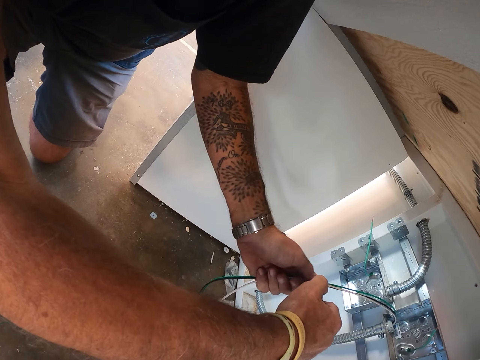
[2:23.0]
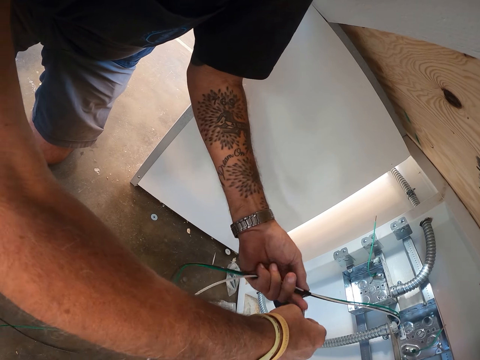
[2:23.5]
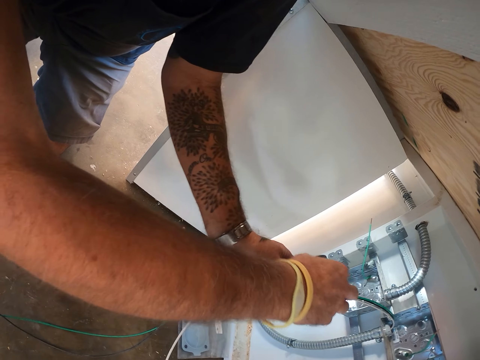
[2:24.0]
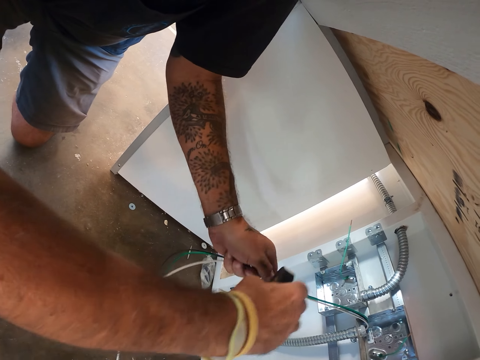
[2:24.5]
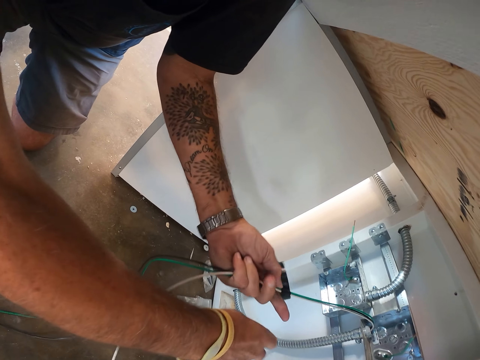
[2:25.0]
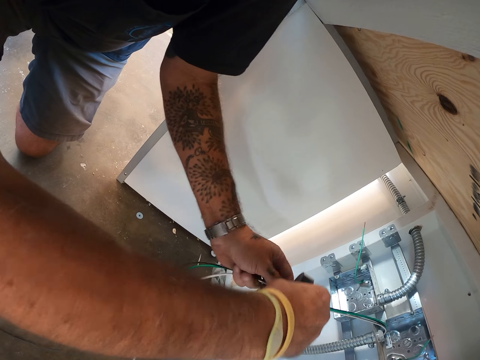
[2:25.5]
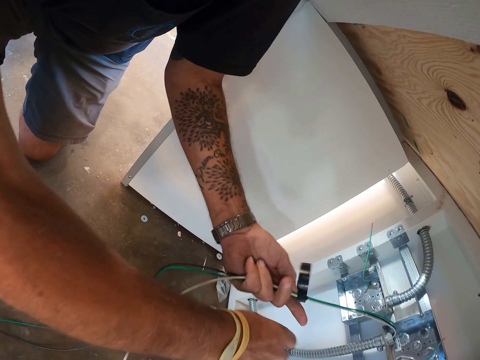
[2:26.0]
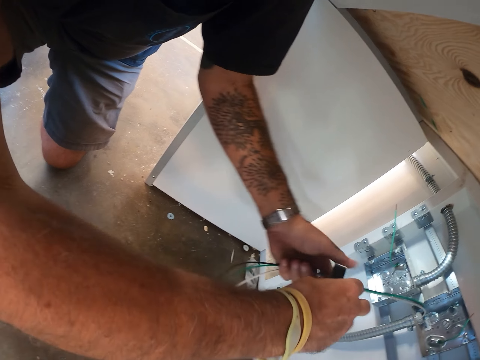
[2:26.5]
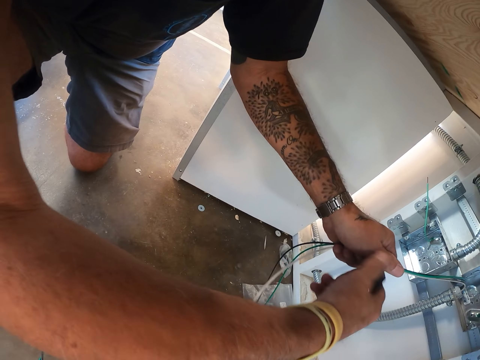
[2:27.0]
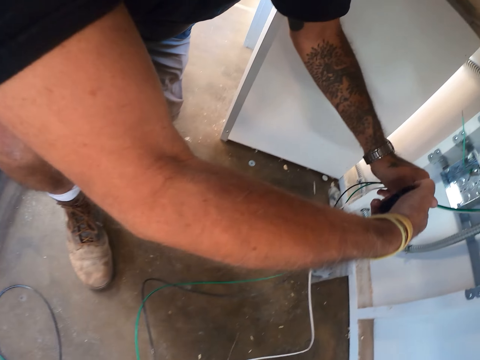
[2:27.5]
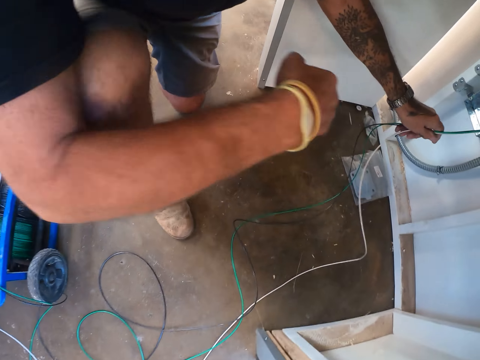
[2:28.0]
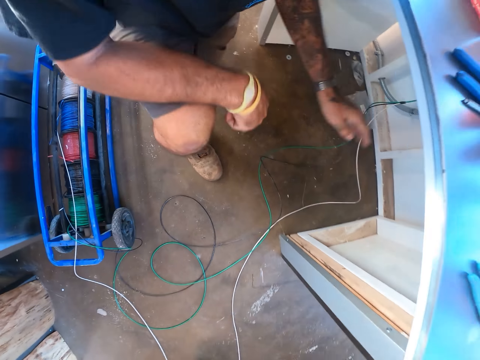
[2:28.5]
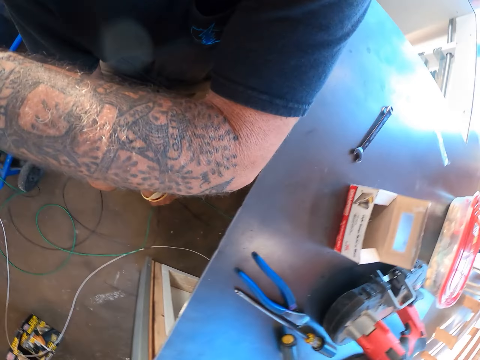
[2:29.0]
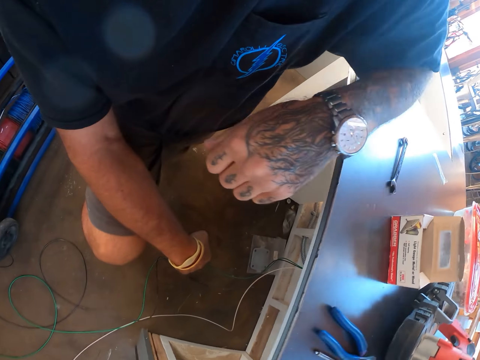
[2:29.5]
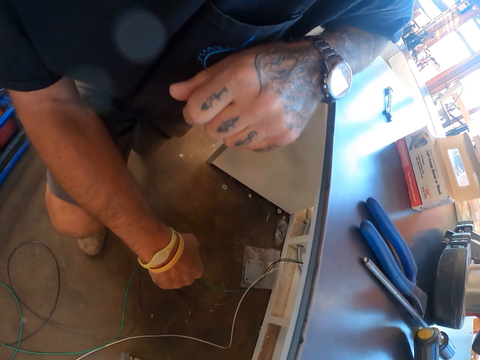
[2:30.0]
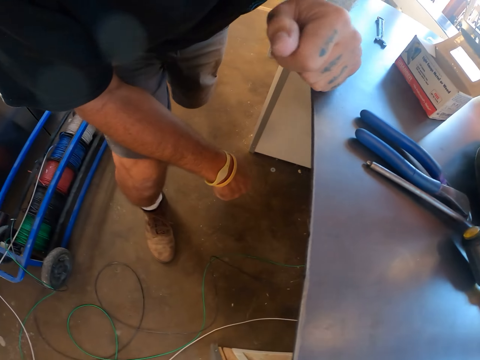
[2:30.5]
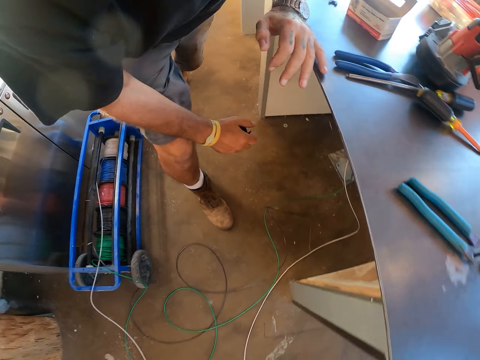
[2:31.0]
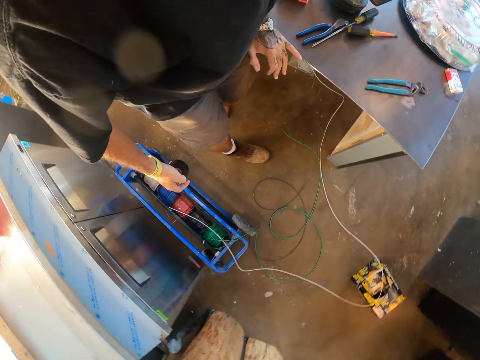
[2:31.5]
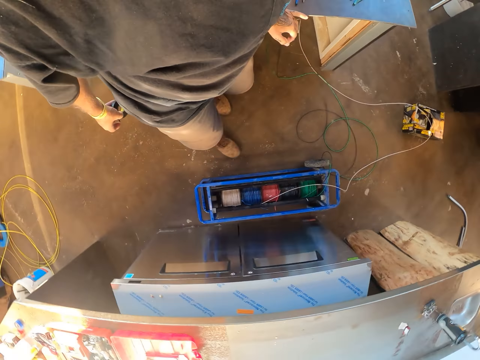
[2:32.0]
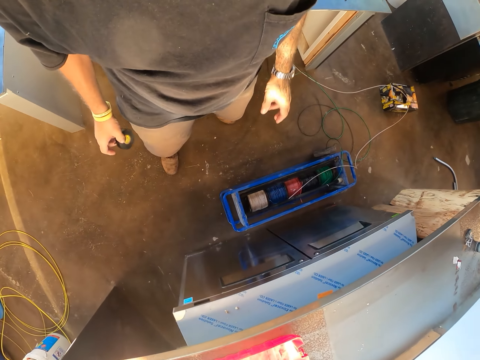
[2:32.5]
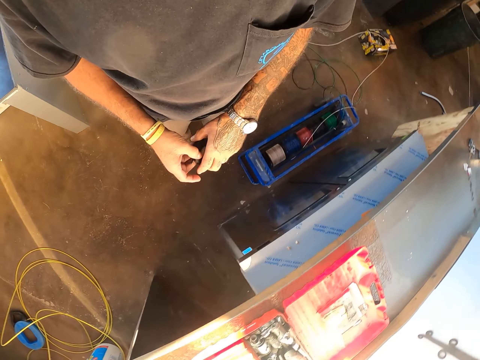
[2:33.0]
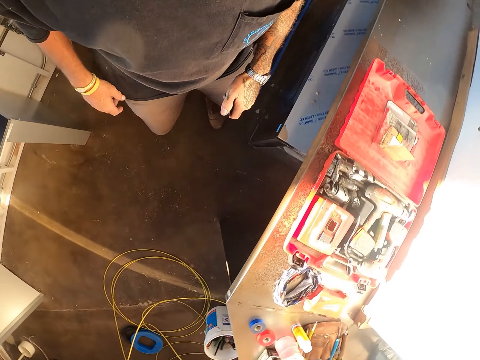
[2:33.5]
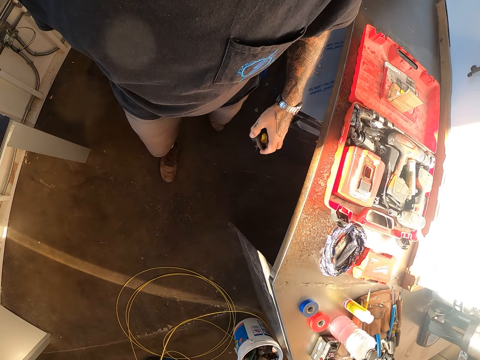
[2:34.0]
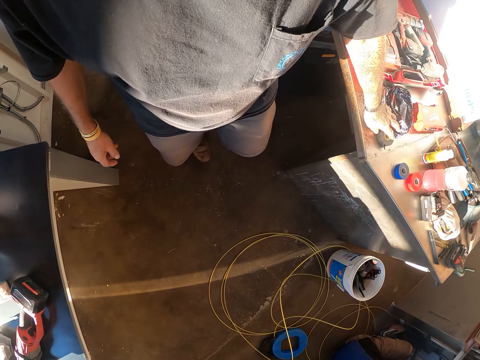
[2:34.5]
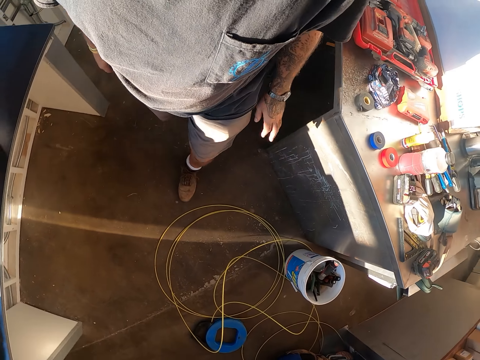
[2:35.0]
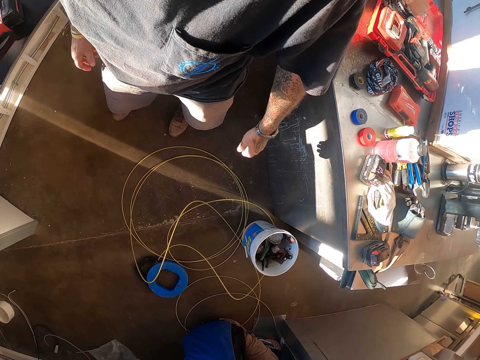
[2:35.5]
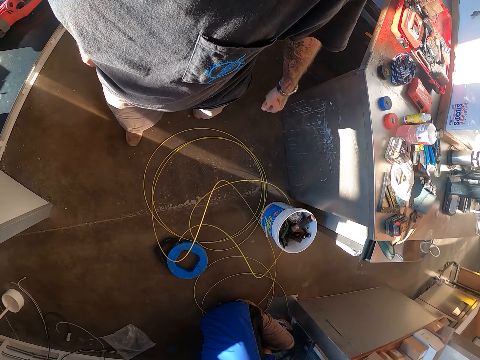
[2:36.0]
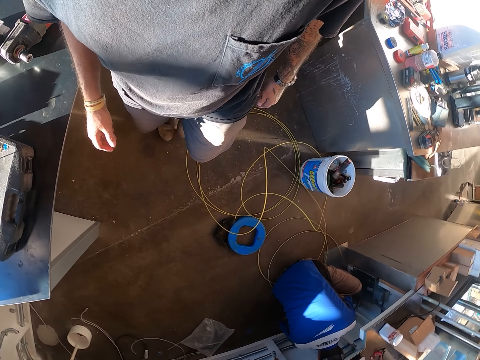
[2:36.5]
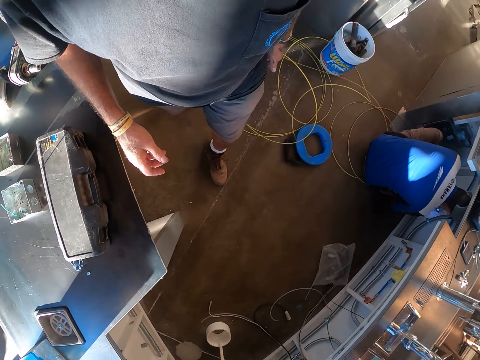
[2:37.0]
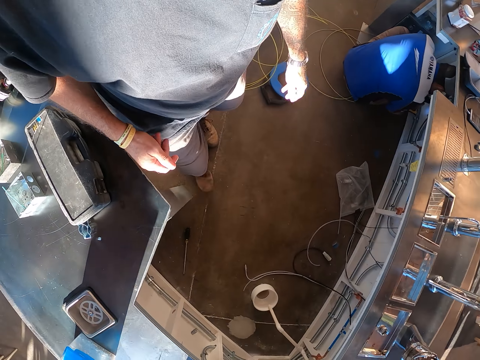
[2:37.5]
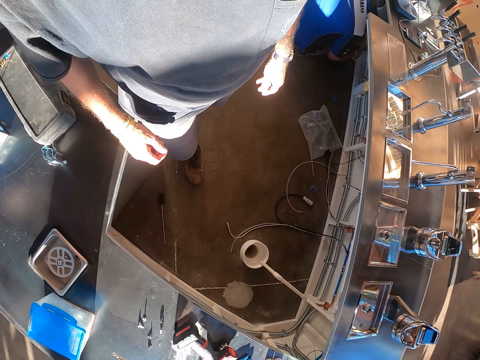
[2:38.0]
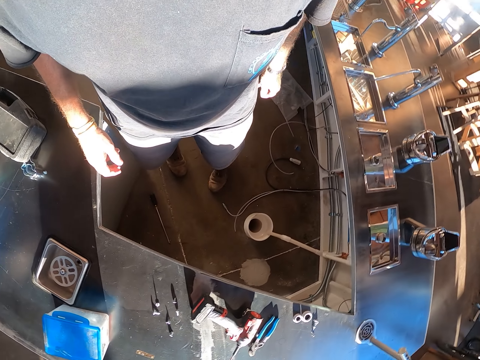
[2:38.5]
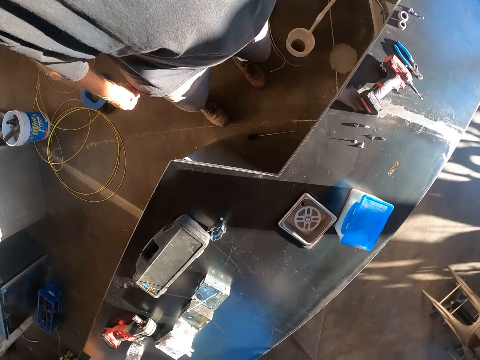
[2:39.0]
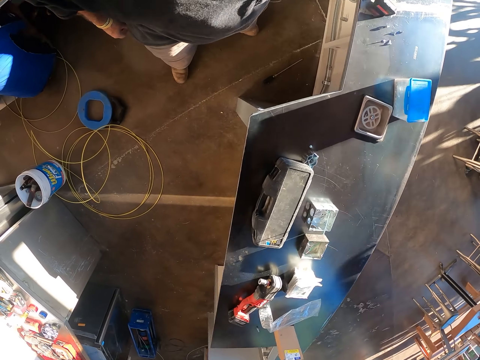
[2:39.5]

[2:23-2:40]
The camera wearer ties the black tape on the wire. They cut the black tape from the wire. They stand up and walk around. They put the tape on the table. They walk around.

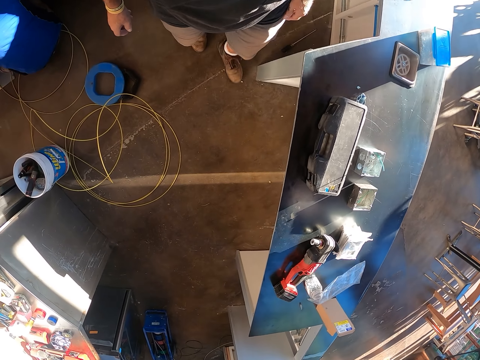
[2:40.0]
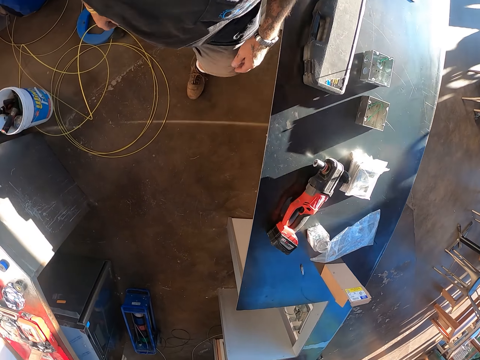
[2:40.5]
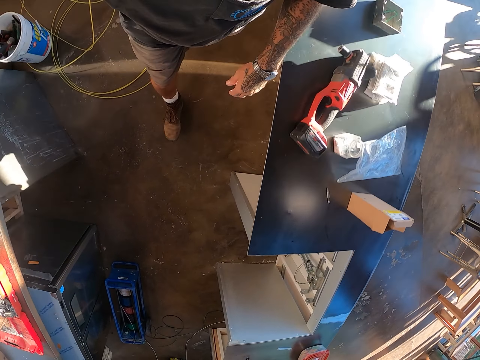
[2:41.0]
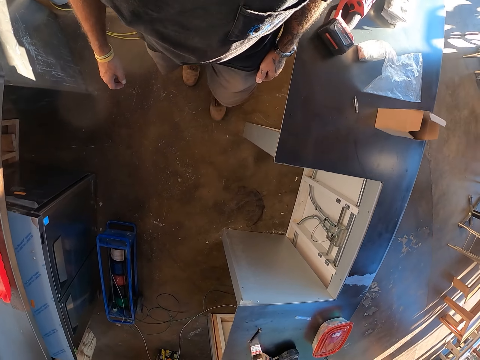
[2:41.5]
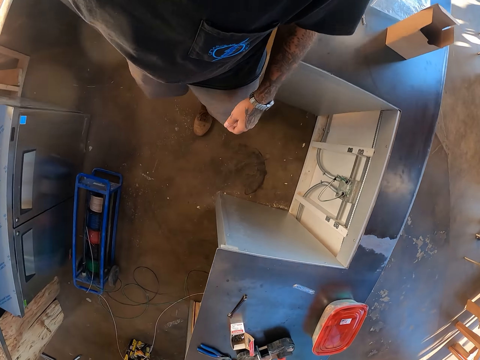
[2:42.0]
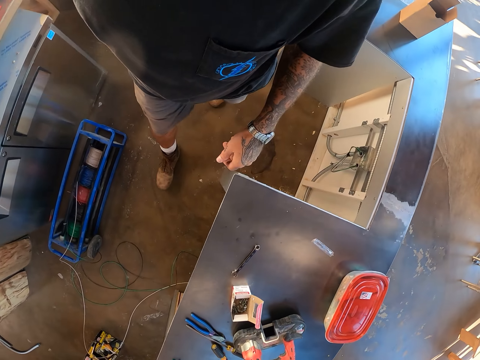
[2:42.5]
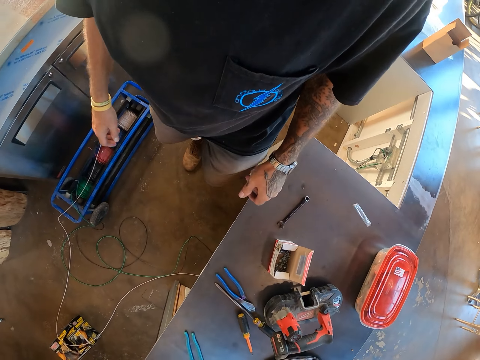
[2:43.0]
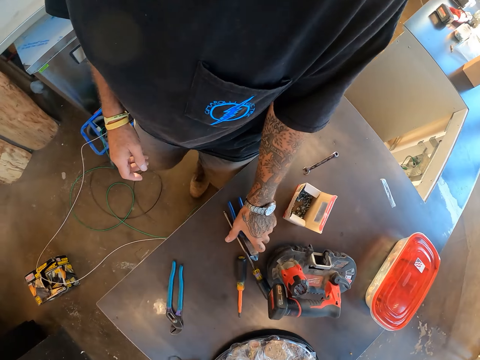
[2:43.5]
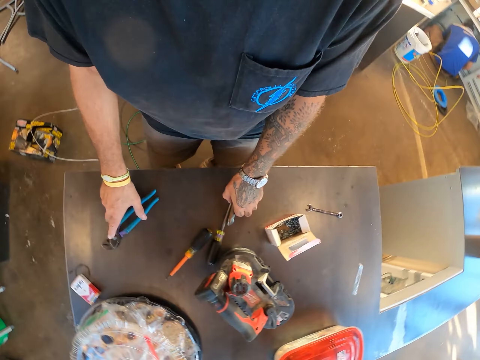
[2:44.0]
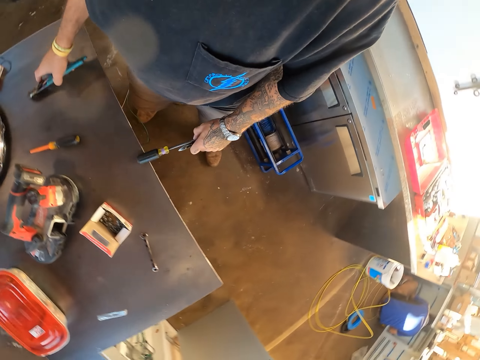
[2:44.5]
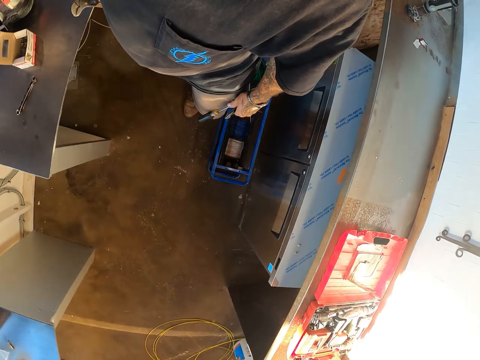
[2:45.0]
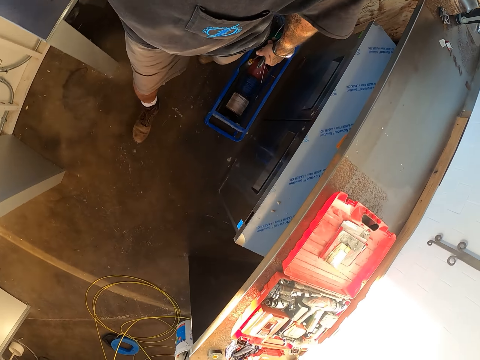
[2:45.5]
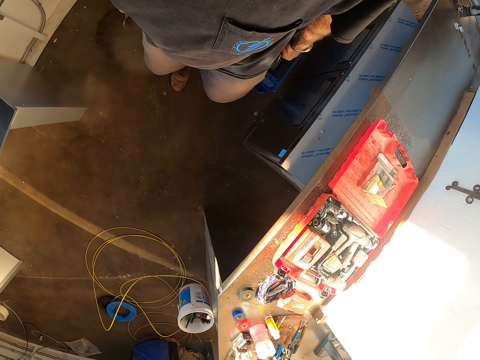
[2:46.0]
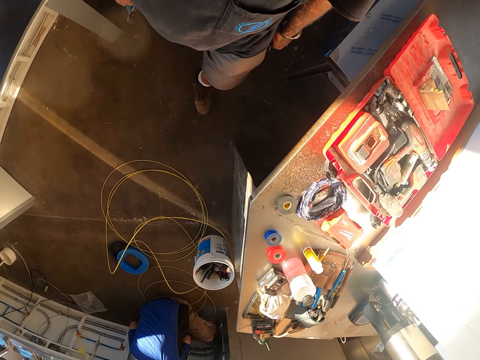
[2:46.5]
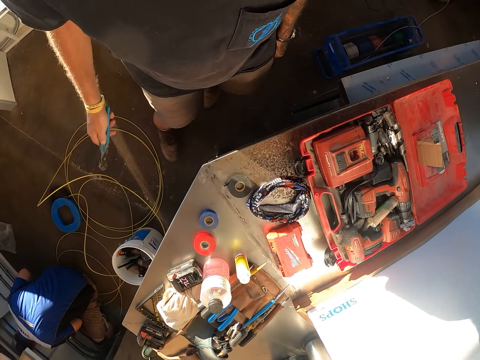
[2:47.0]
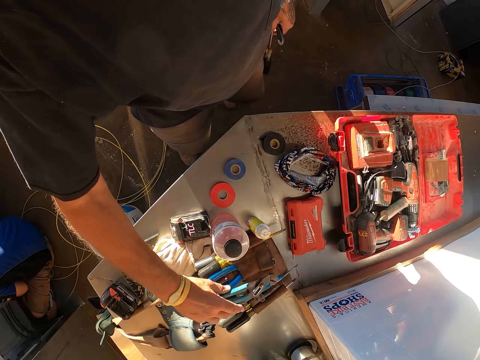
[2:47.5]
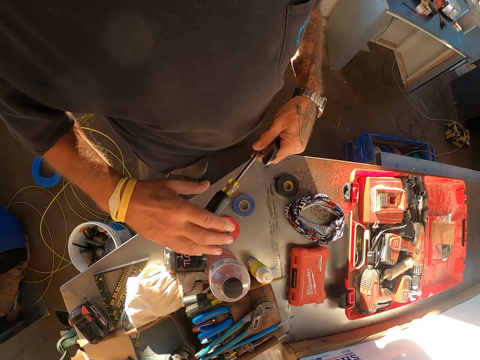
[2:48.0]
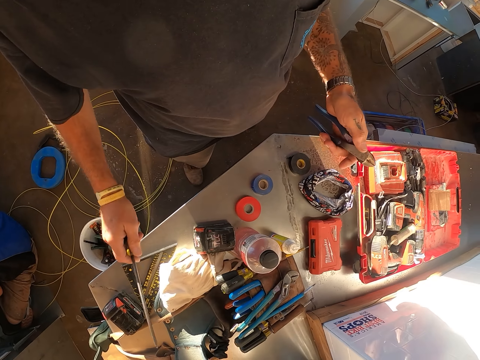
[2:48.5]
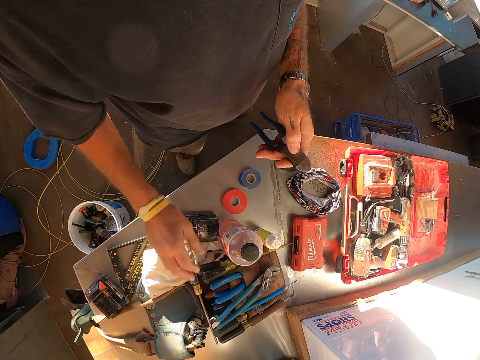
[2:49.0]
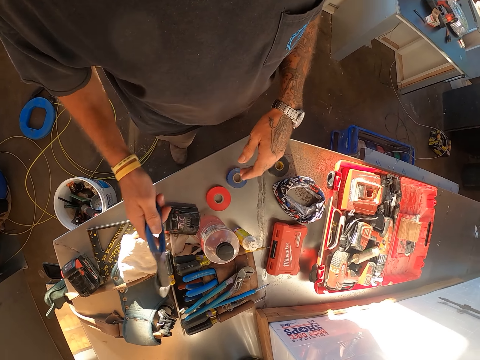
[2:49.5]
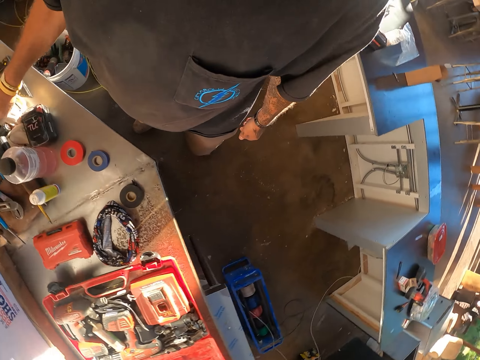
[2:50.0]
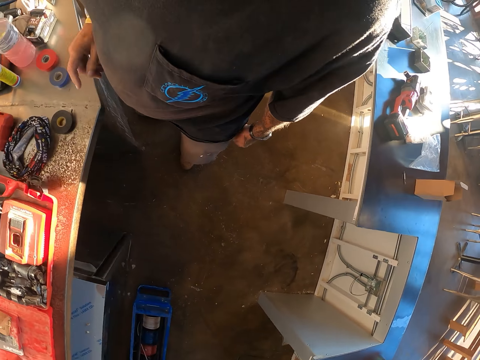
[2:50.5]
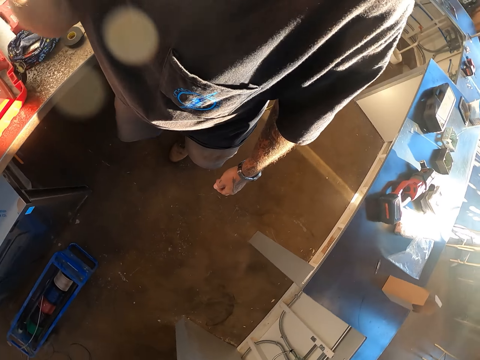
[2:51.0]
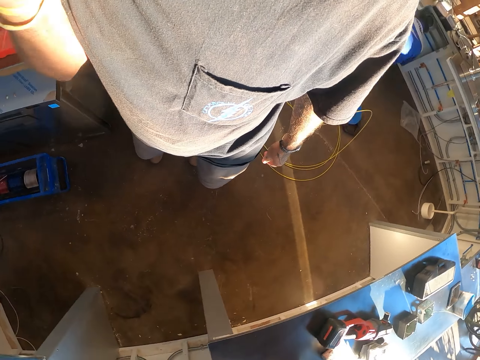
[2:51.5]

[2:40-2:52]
The camera wearer picks up the groove joint pliers and screwdriver from the table. They walk around. They put the groove joint pliers and screwdriver on the table.
